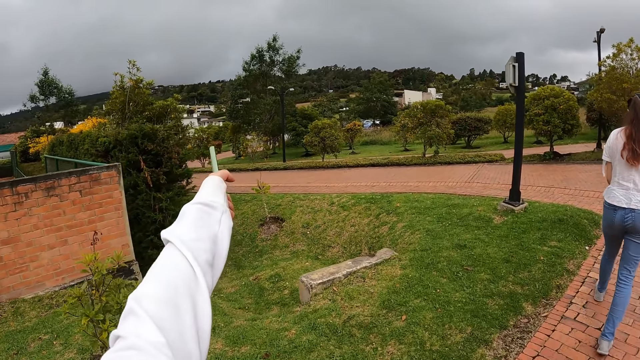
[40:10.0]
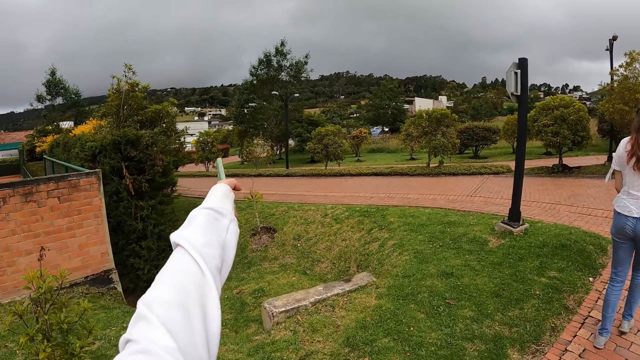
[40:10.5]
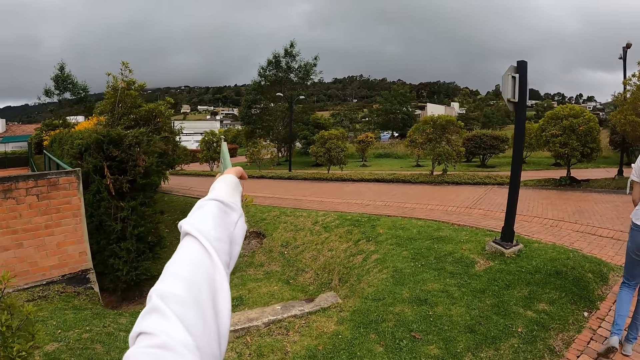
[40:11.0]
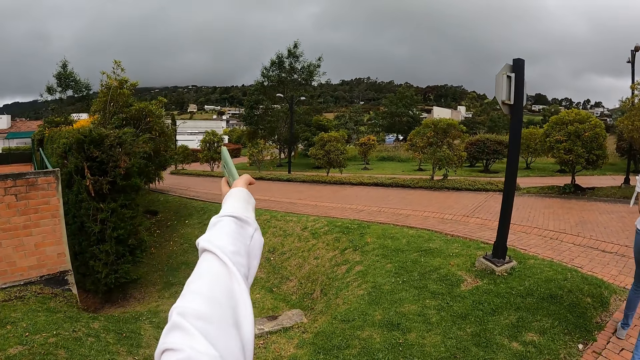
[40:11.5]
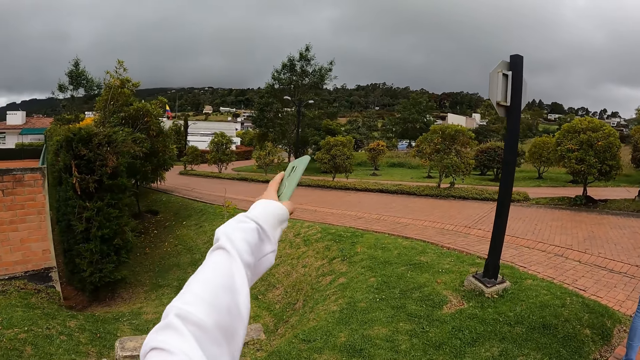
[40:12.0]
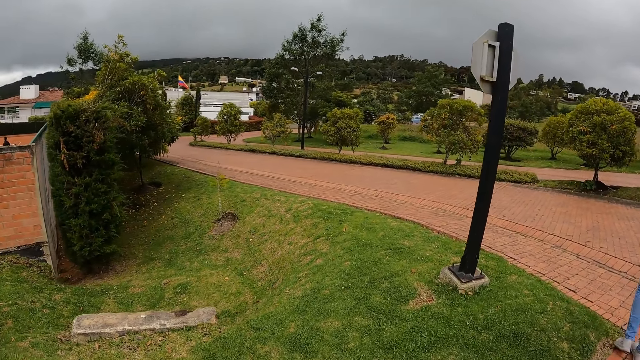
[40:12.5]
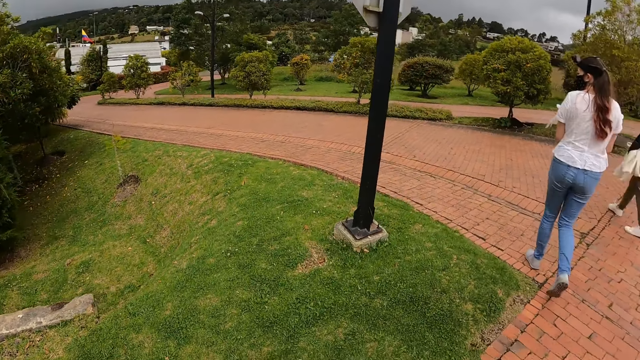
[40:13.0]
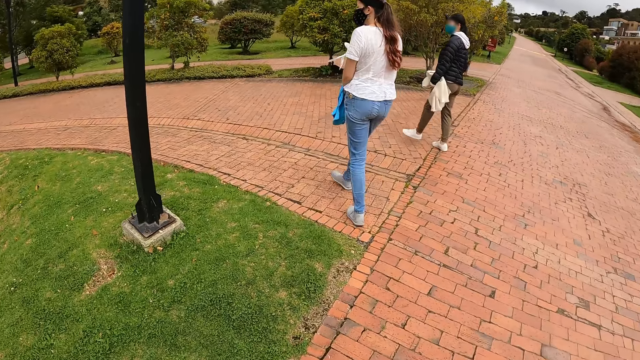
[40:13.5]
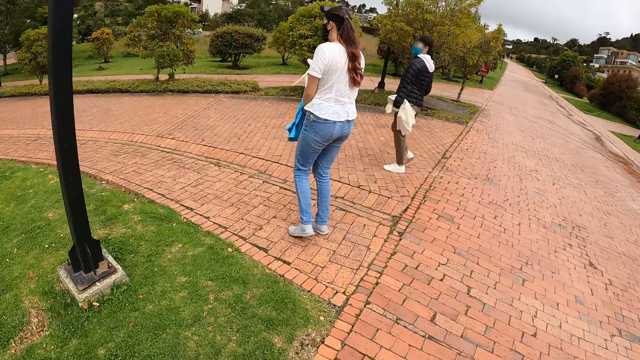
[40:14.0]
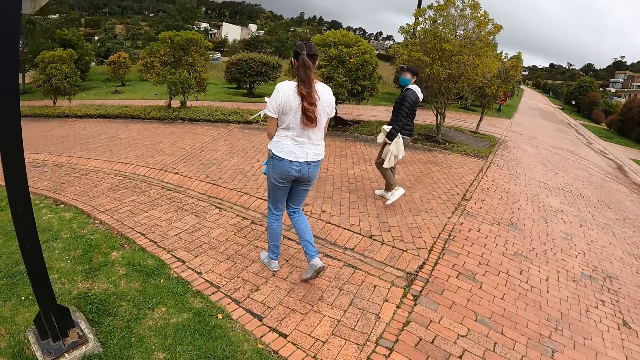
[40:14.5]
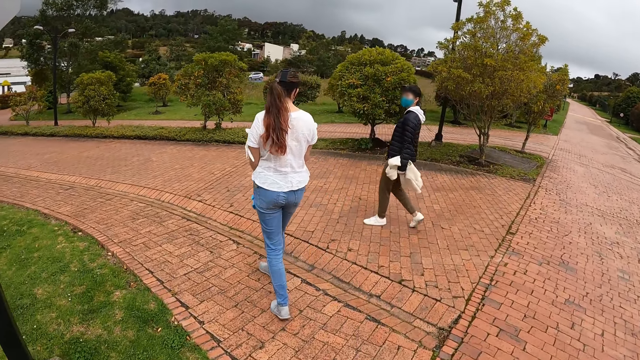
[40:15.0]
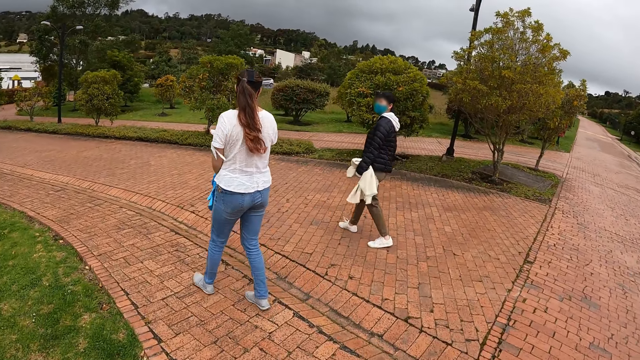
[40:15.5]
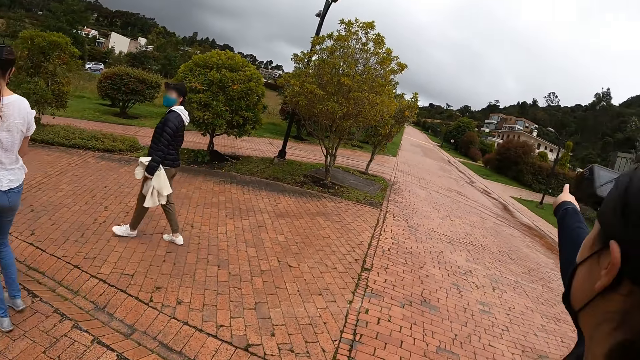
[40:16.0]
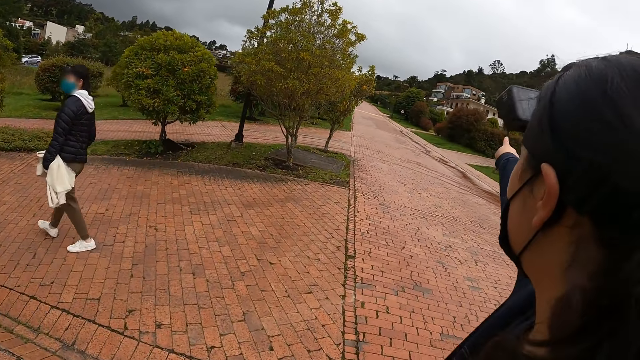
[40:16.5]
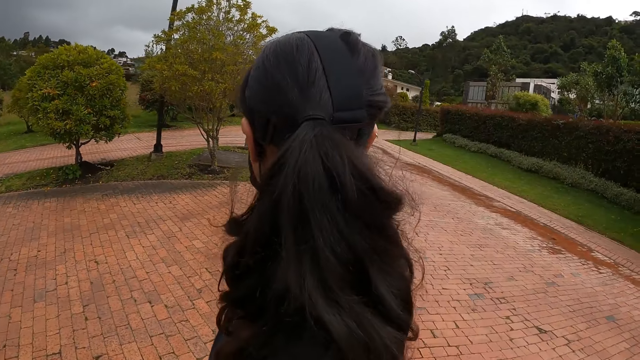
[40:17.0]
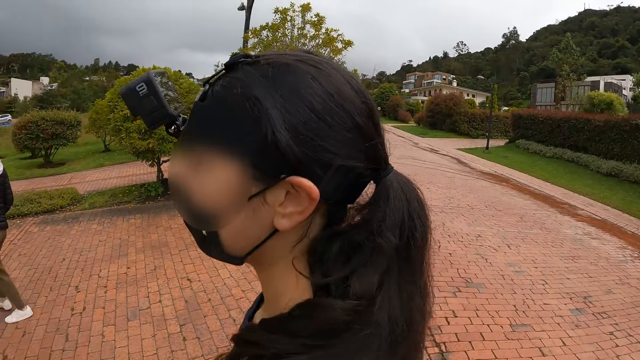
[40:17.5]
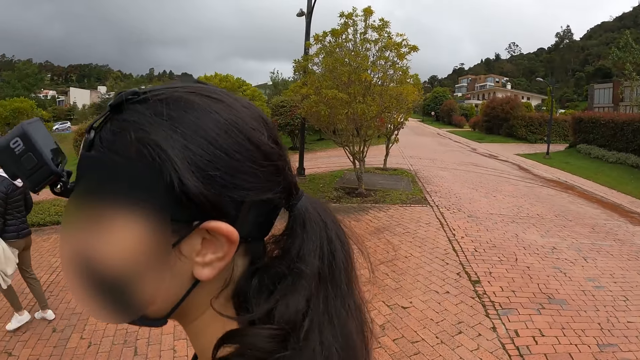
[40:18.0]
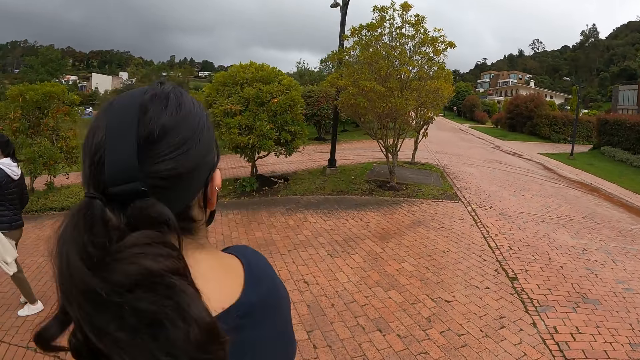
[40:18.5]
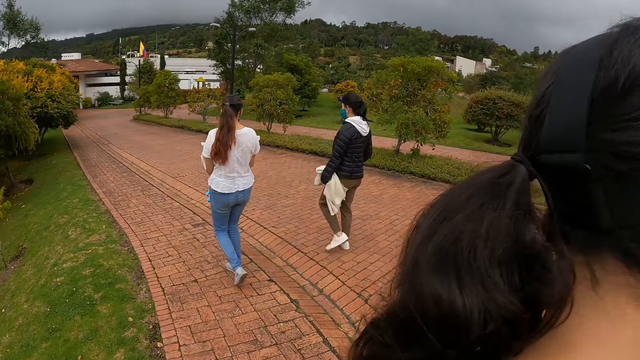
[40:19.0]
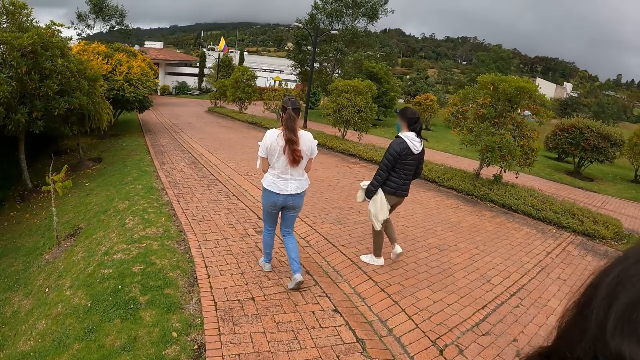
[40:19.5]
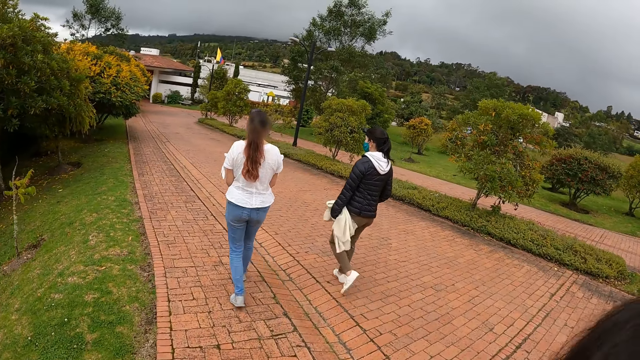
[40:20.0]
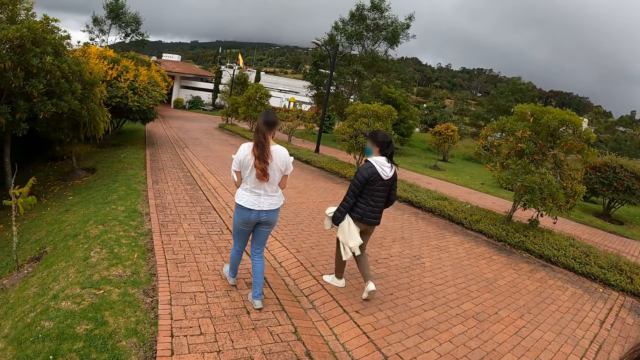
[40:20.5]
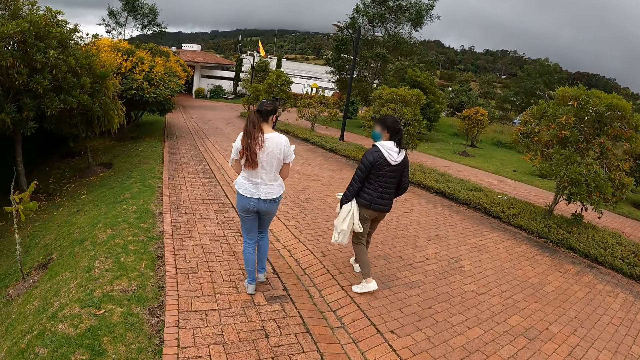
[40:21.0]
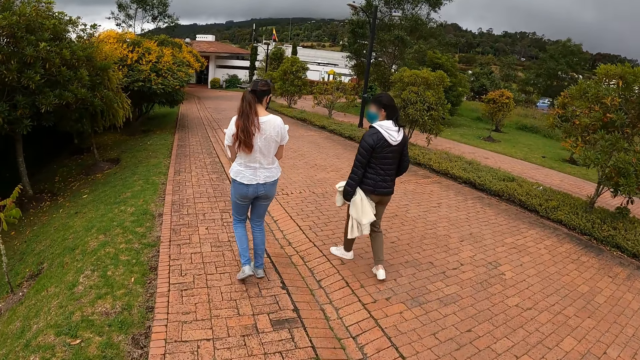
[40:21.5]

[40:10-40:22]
The camera wearer raises her hand. She and the three people walk along the road. A woman points to a house with her right hand.

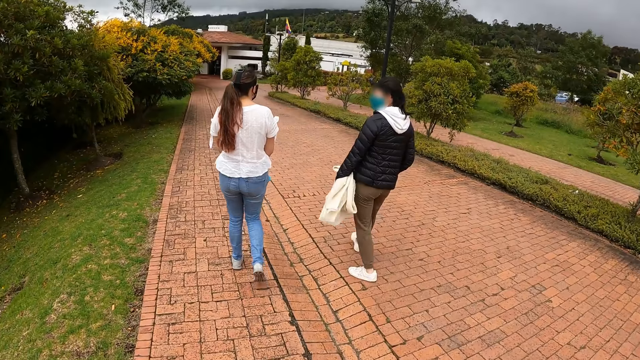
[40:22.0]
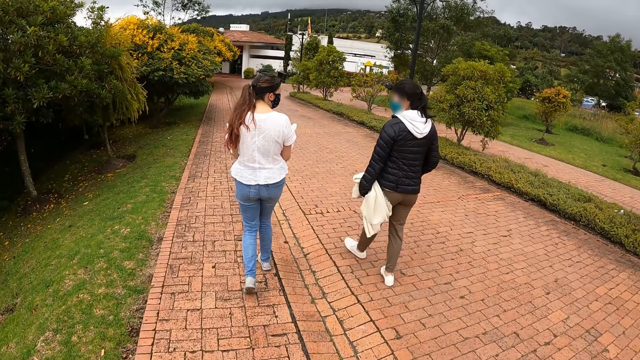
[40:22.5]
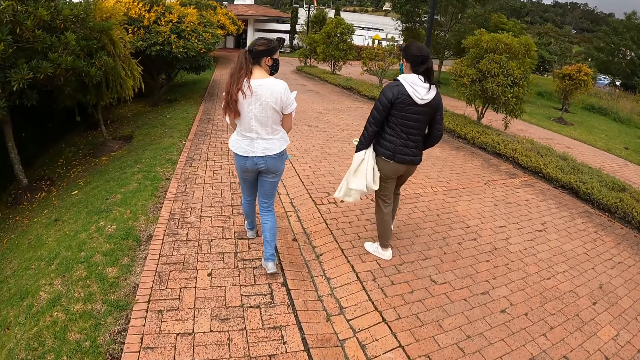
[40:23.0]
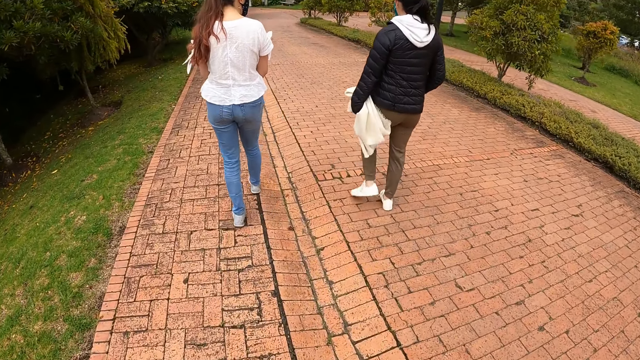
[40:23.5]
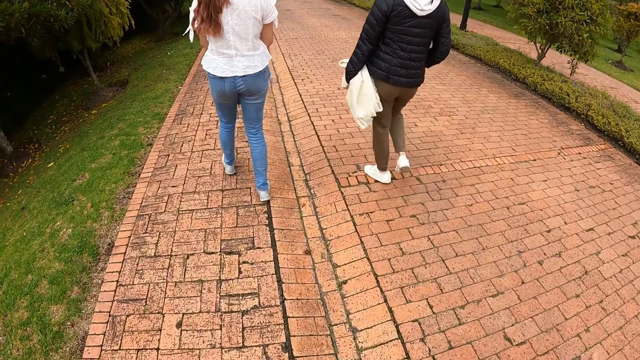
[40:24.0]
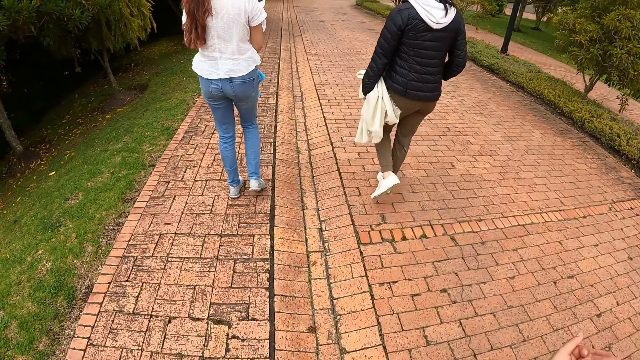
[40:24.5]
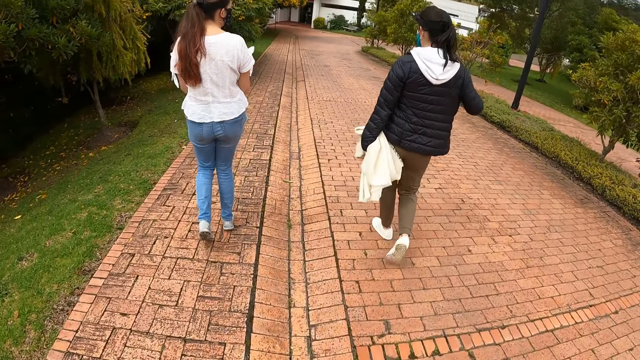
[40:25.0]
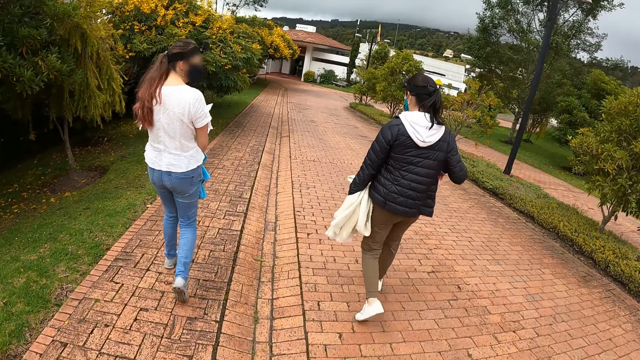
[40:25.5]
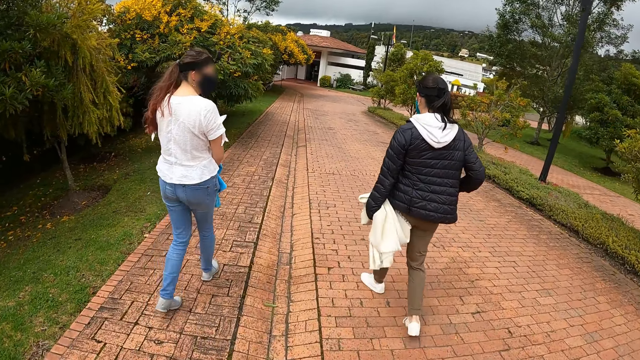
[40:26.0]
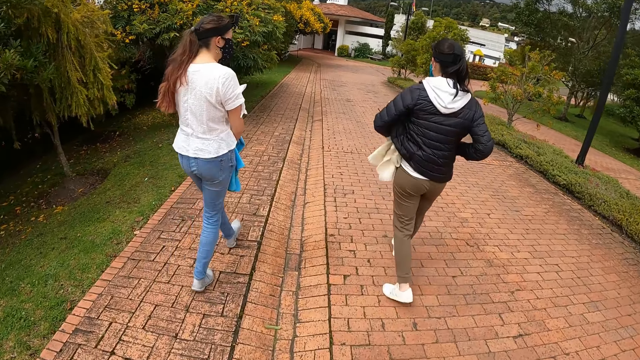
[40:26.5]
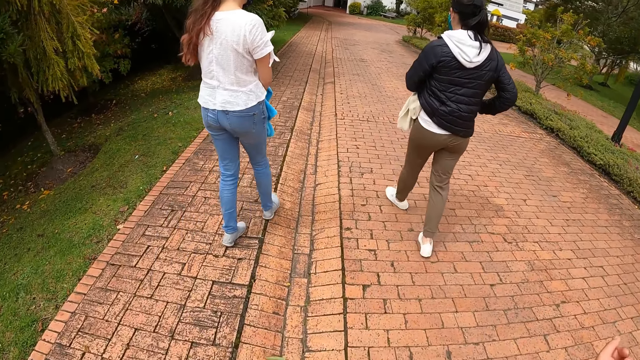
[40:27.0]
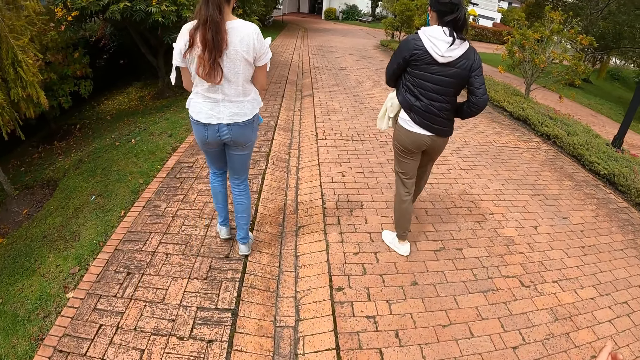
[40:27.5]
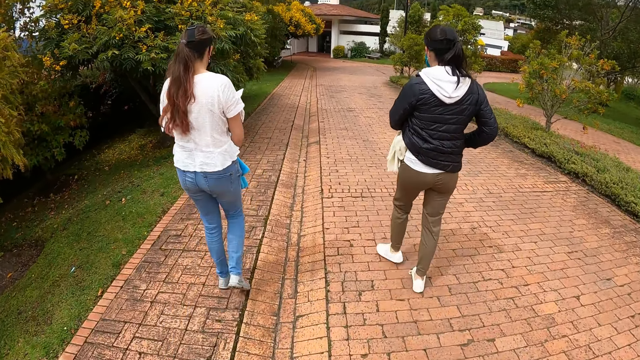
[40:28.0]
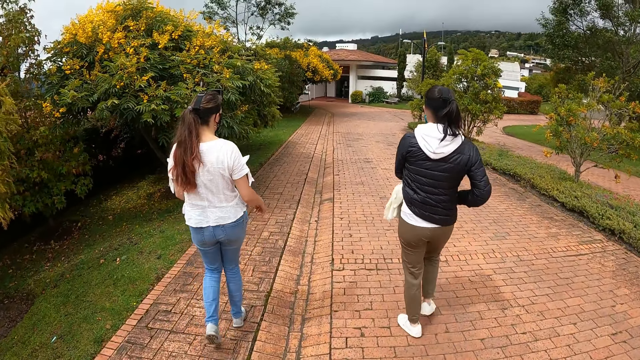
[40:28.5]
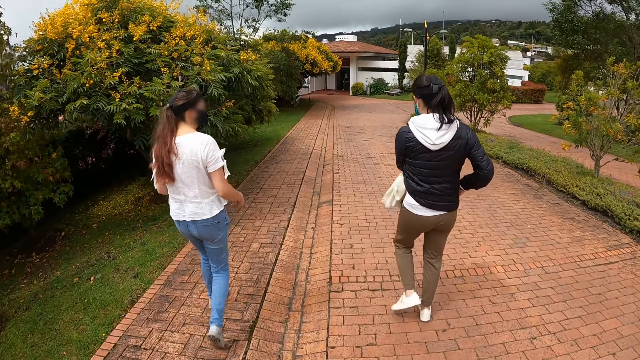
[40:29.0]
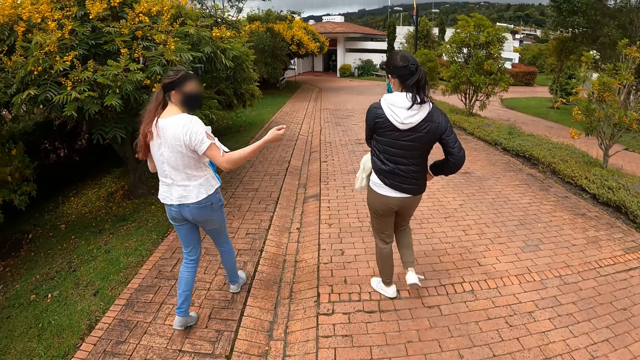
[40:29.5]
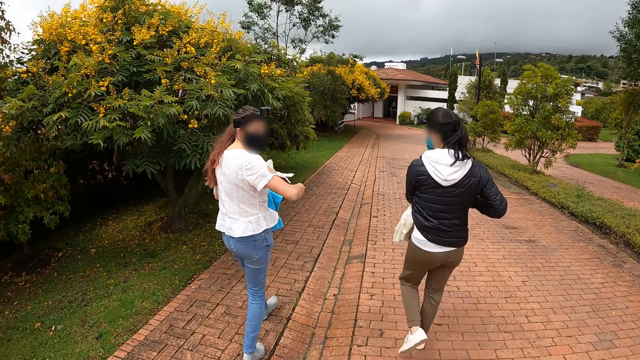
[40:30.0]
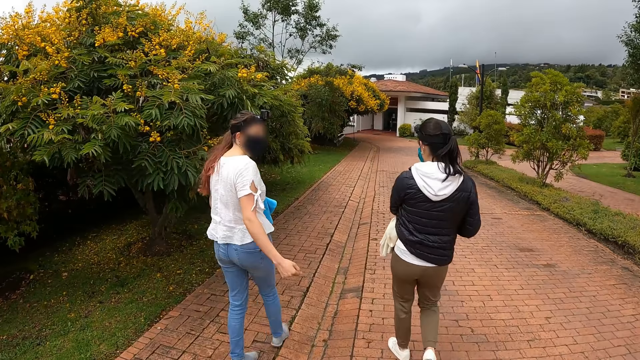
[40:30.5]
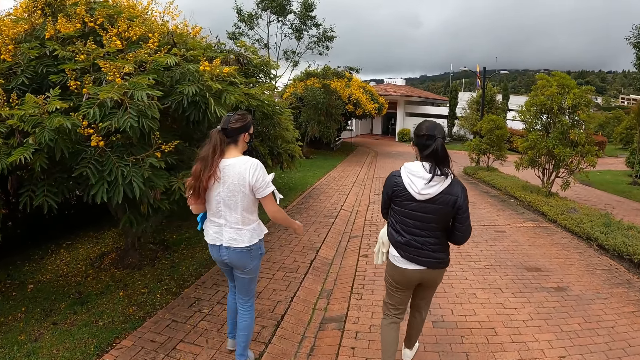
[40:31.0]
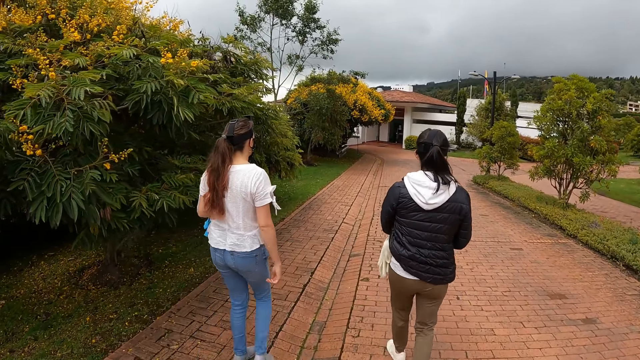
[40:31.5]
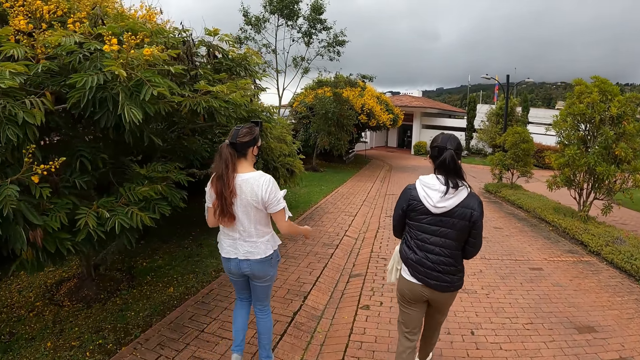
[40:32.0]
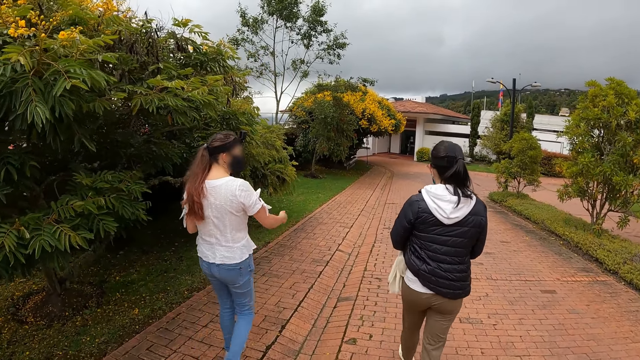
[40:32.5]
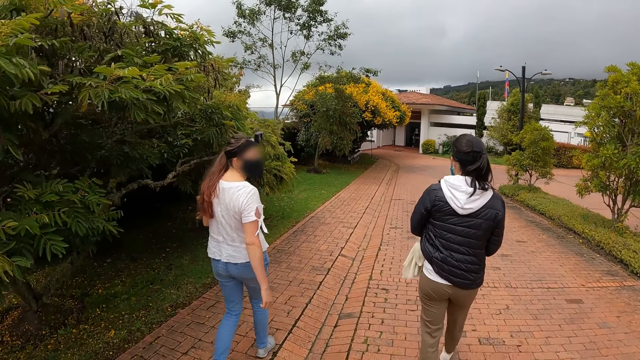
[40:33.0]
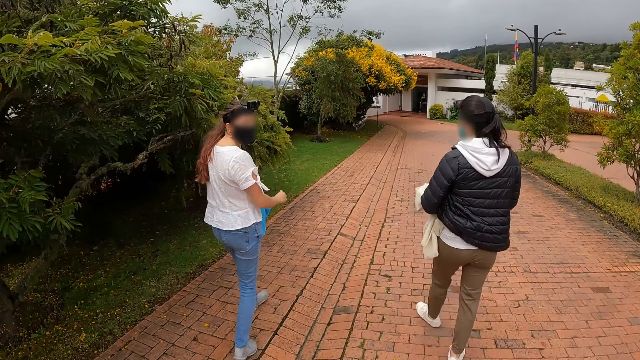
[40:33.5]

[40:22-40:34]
The woman interacts with another woman.
